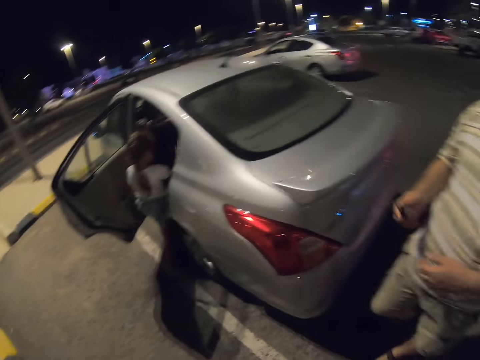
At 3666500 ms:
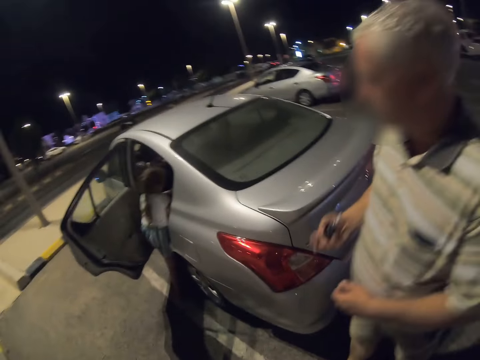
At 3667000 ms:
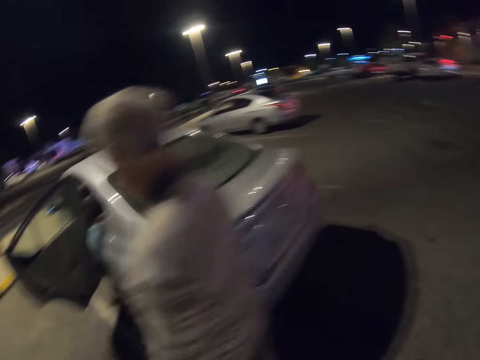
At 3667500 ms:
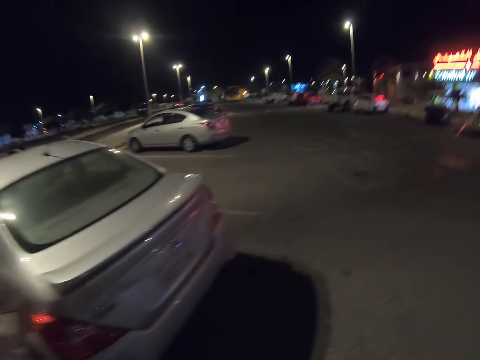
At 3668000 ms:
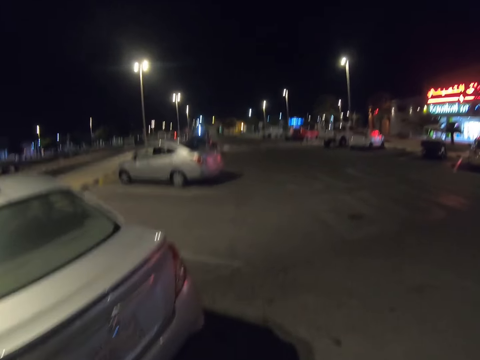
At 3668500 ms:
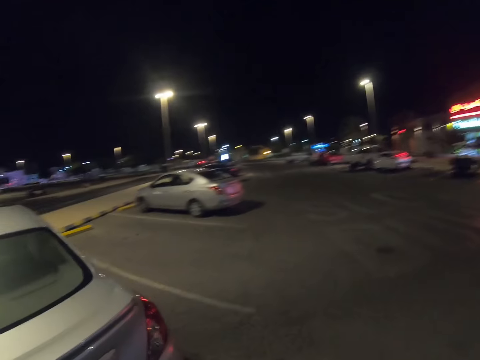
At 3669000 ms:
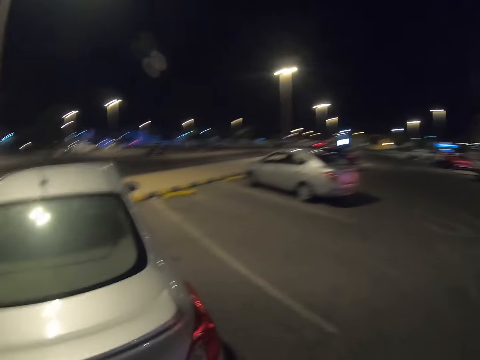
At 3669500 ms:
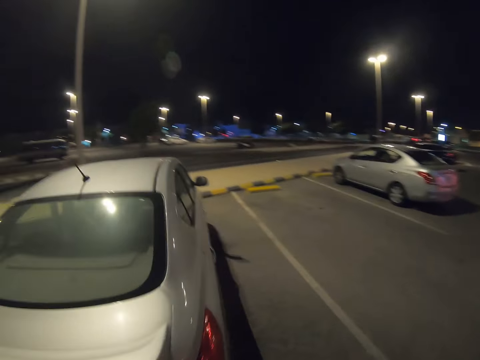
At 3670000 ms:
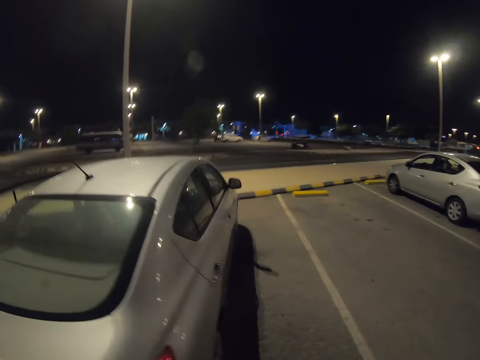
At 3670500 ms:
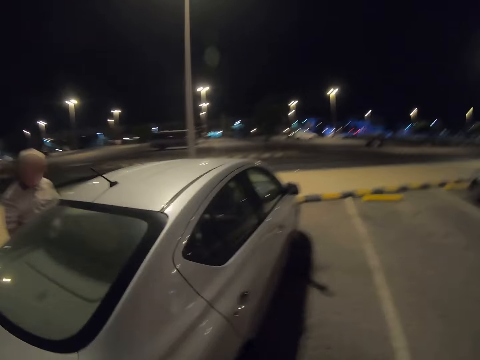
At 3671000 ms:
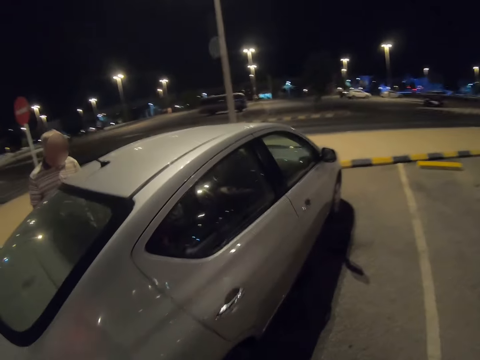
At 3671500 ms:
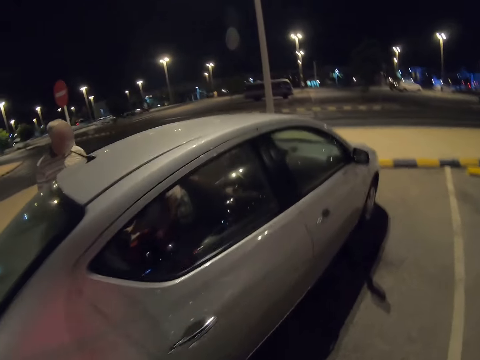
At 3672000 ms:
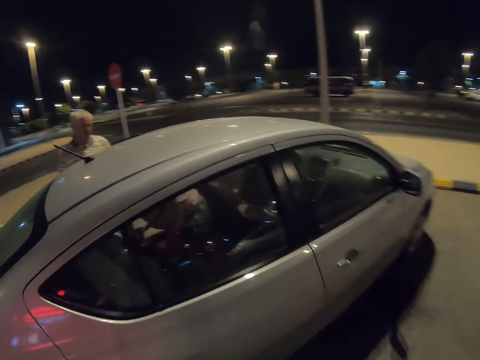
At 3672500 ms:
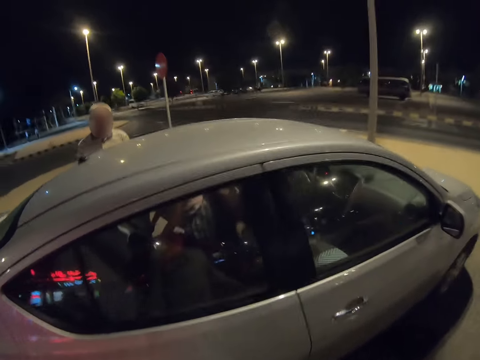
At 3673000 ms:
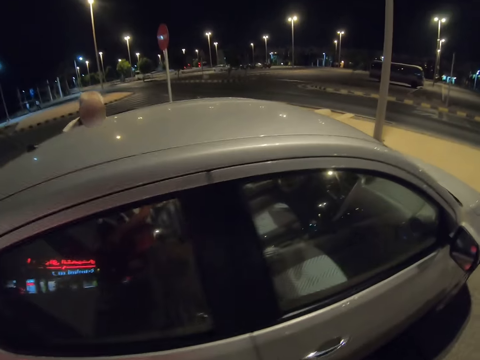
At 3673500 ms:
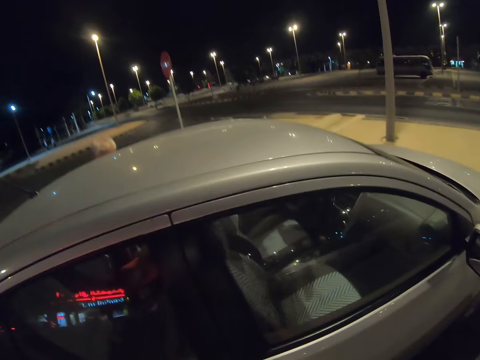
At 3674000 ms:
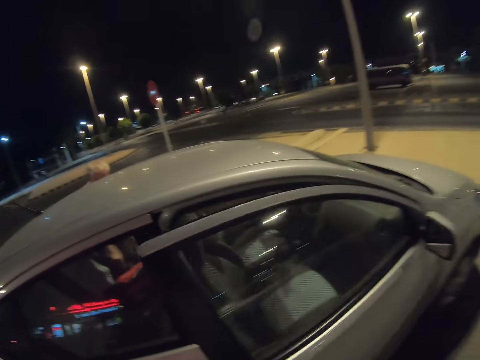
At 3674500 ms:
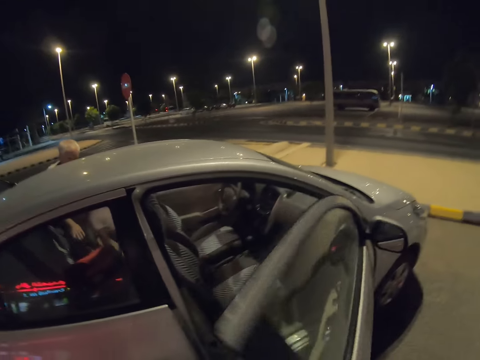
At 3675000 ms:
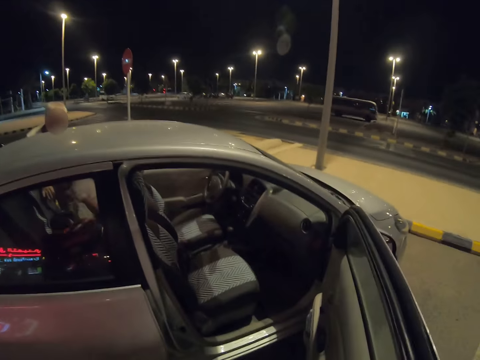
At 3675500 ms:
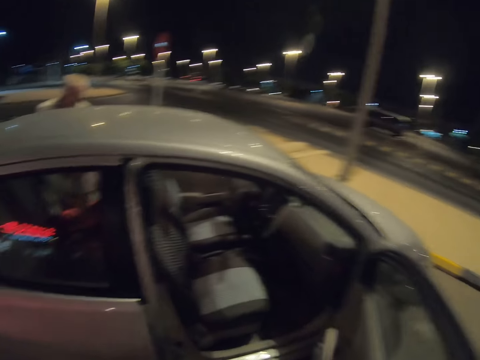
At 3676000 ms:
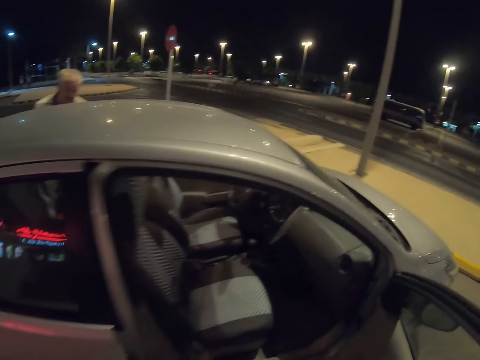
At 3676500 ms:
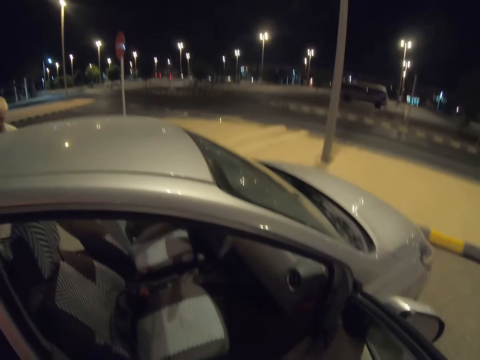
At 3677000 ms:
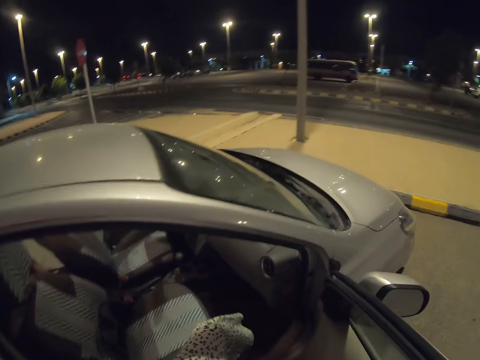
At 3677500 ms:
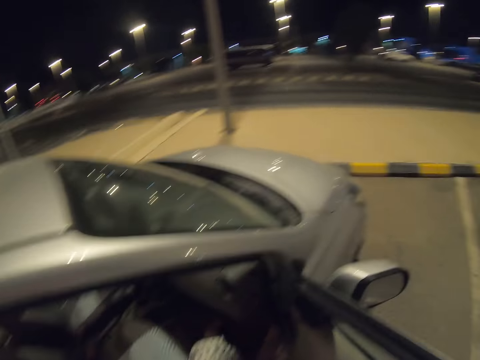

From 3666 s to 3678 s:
A child enters the car. A man walks toward the front left side car door. The camera wearer walks towards the front right side car door. The man stands where the child has entered. The camera wearer opens the car door from the right side. They sit in the car.

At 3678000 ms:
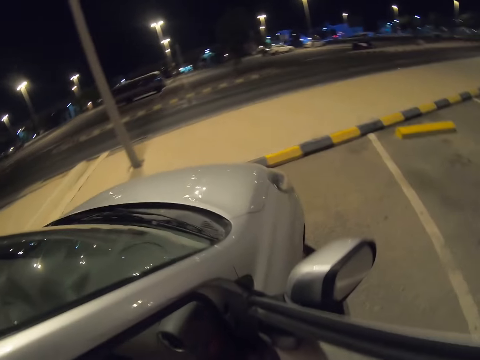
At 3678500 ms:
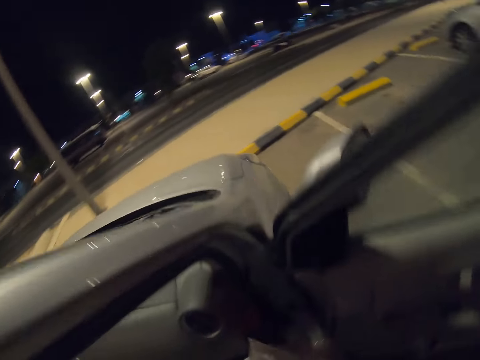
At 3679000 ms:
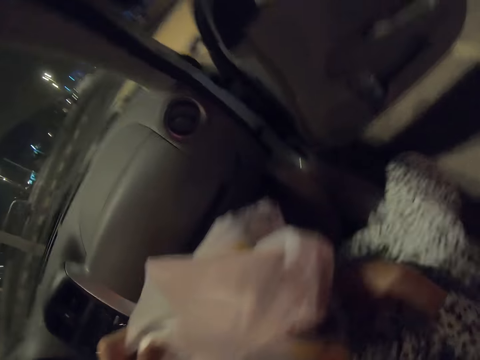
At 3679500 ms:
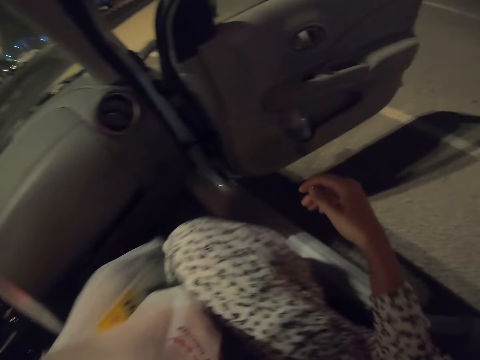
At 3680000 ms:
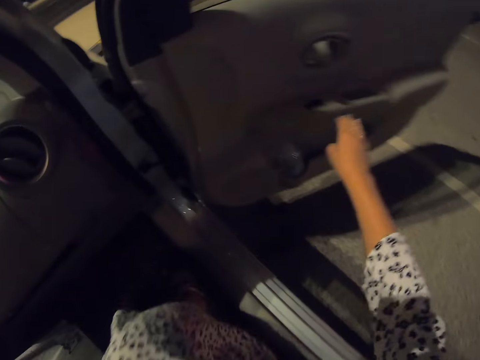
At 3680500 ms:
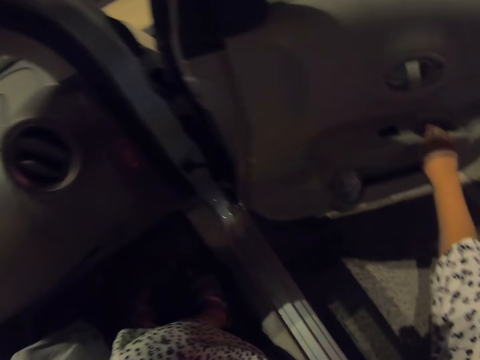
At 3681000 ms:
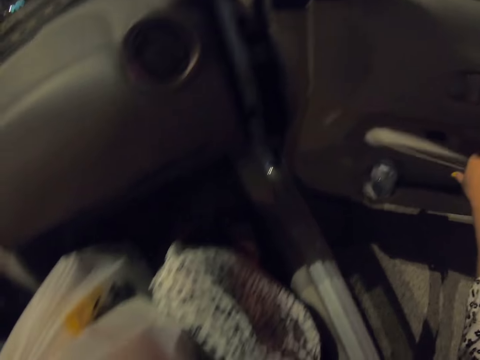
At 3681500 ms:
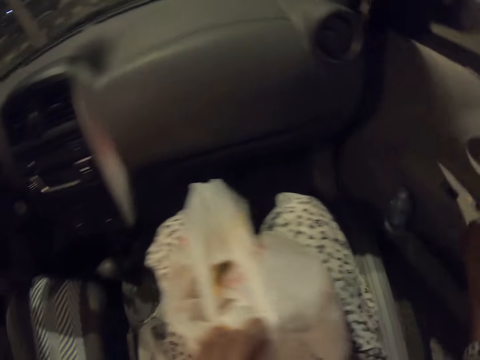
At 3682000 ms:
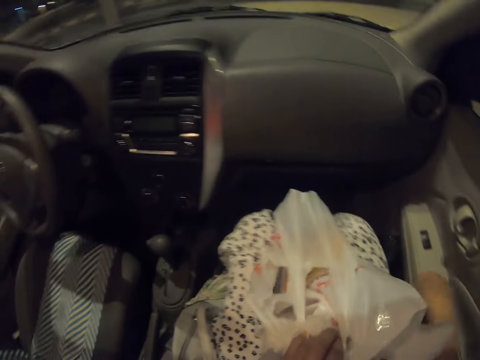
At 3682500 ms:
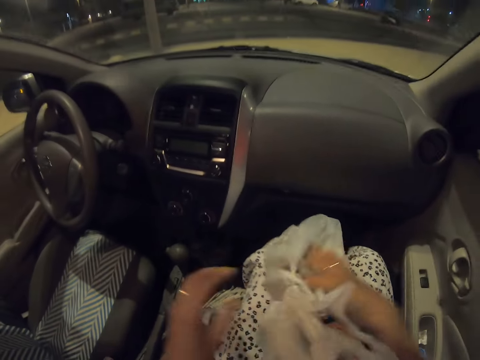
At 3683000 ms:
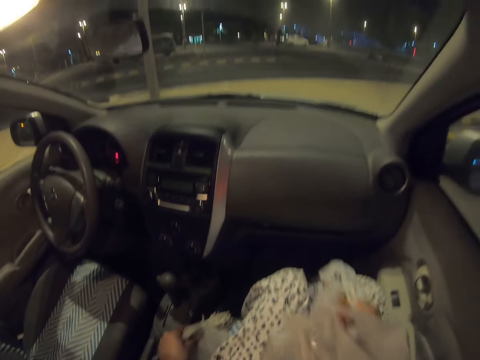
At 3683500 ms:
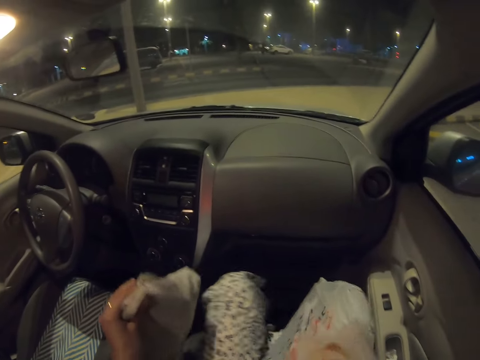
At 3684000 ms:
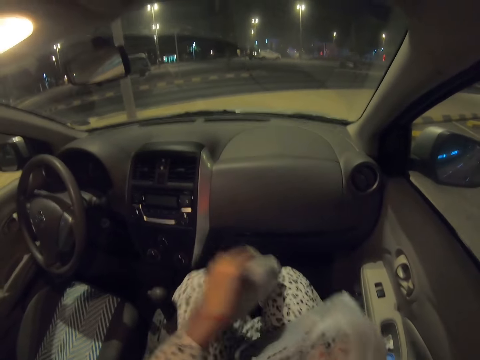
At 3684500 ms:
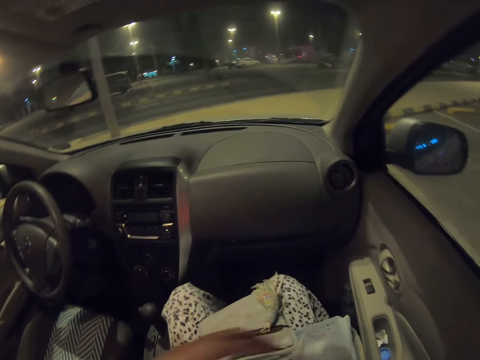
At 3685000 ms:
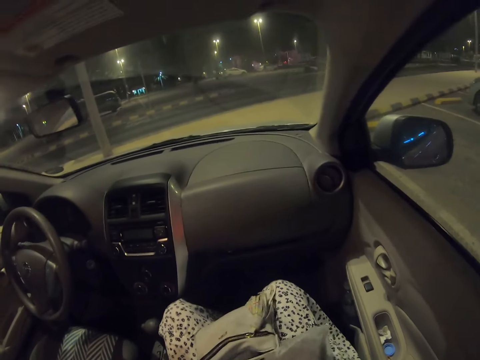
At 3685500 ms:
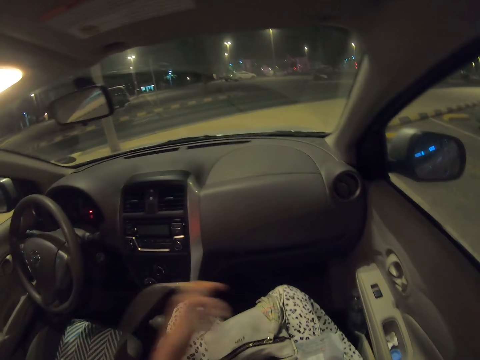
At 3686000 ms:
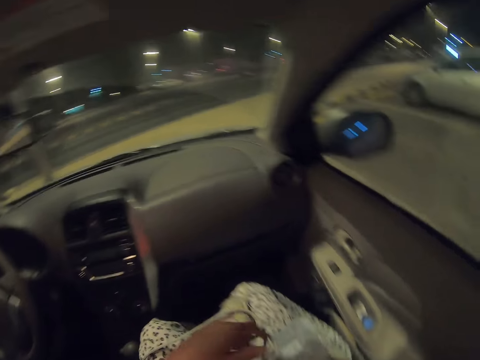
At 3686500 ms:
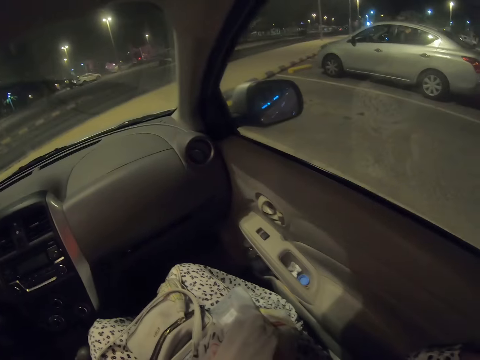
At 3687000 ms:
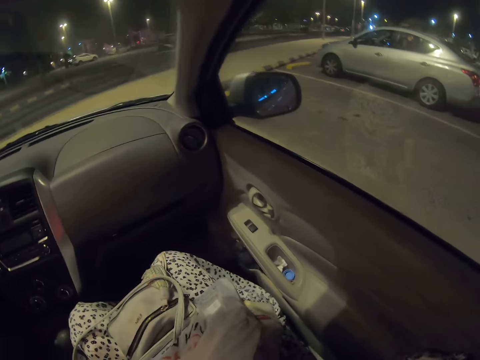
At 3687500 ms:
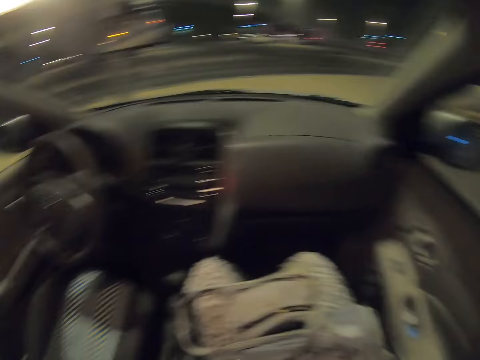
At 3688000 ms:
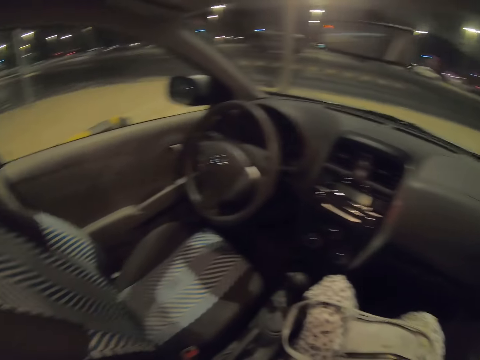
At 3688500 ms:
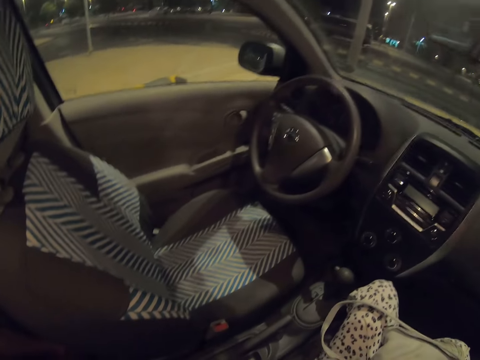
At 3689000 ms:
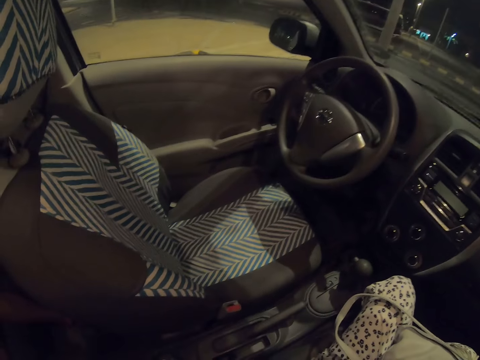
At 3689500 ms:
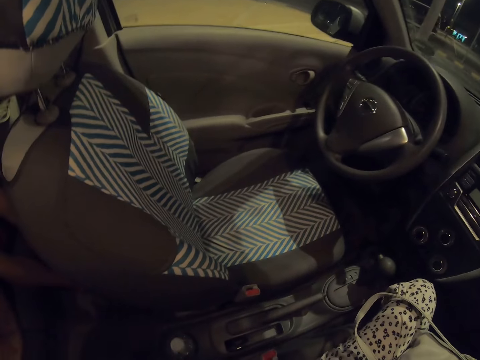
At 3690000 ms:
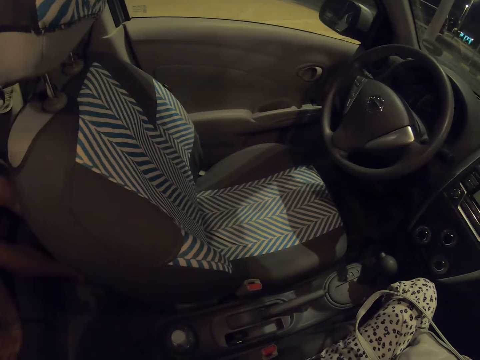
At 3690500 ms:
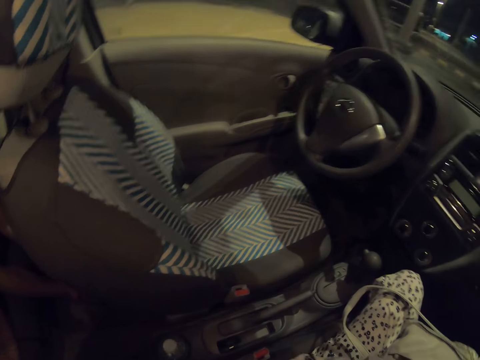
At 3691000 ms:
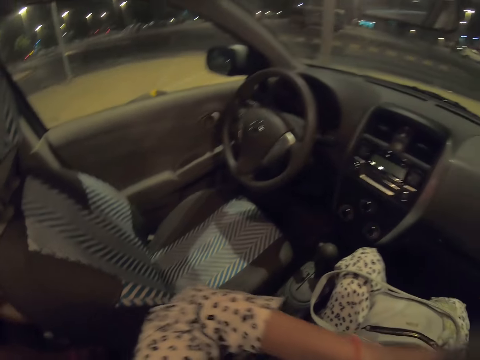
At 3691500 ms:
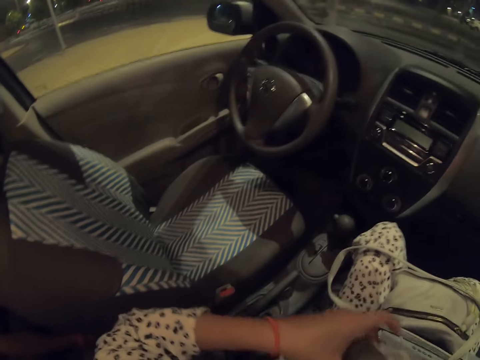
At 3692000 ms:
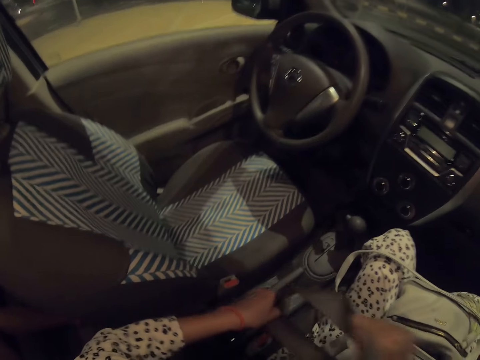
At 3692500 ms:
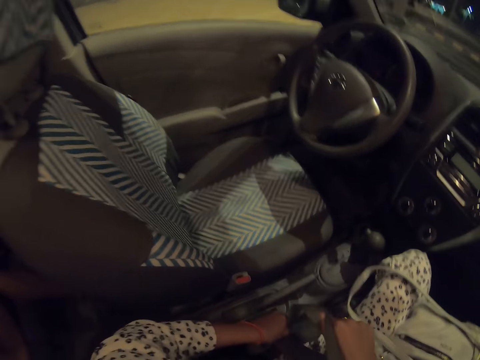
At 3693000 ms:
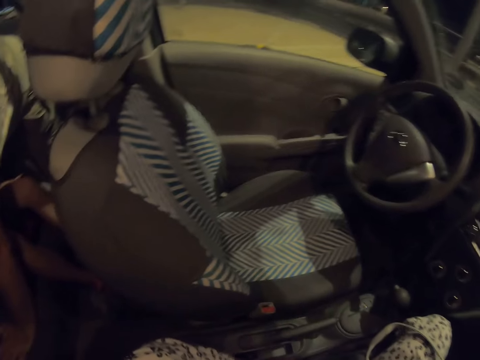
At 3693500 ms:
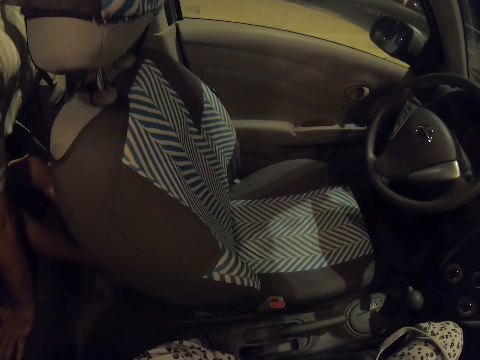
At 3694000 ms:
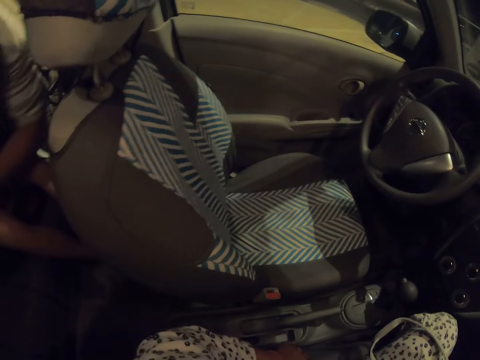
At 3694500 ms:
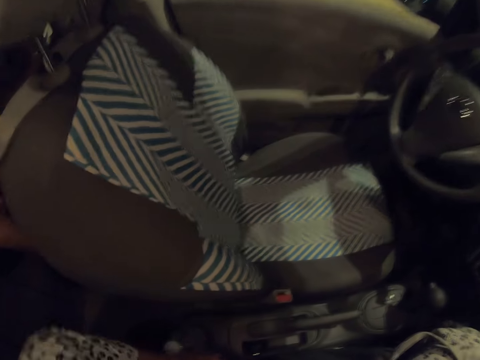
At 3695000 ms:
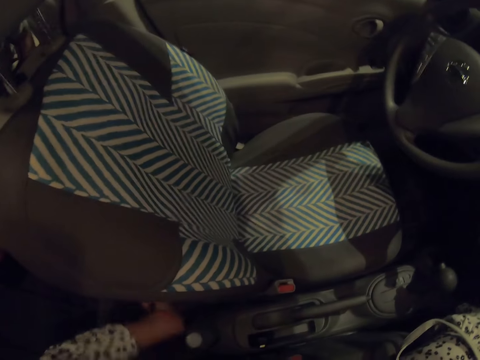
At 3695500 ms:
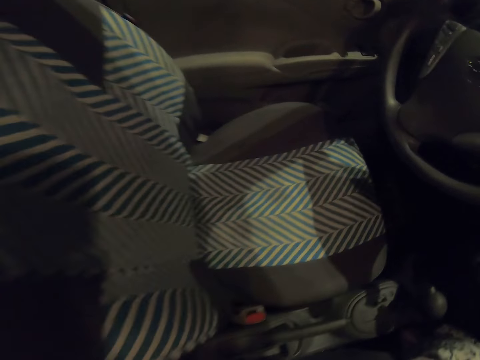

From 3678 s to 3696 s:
The camera wearer enters the car. She closes the car door. She picks up a small bag. She looks around in the car. She places the small bag on her lap. She tightens a seat belt. She wears the seat belt. She picks up a headband. A man helps a child to wear the seat belt.
